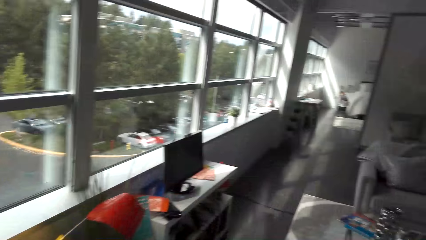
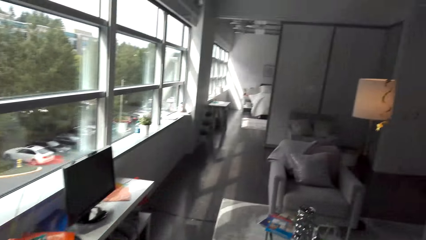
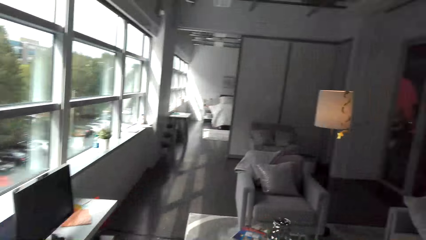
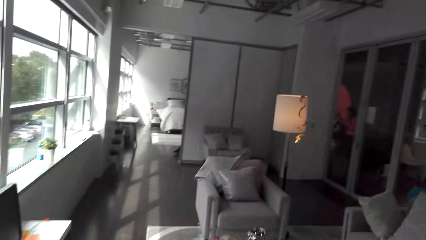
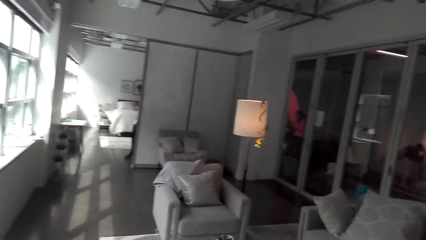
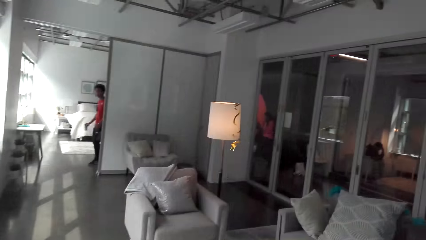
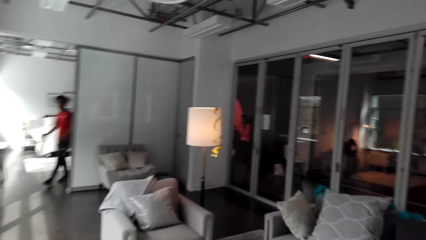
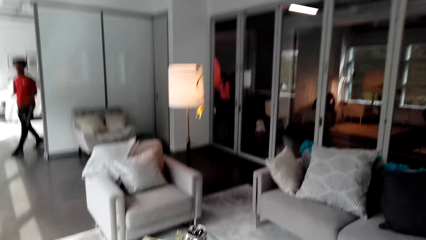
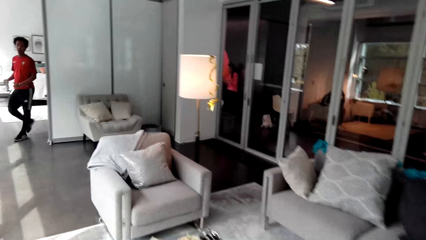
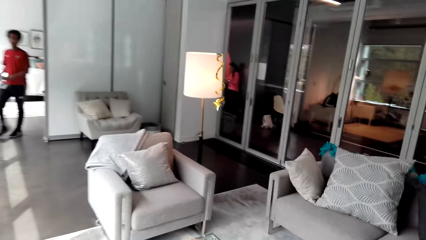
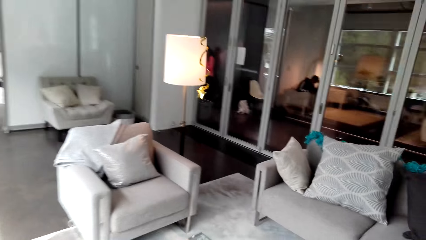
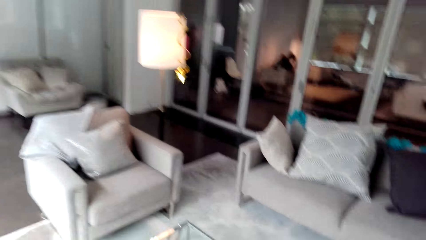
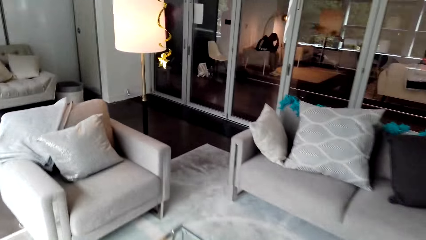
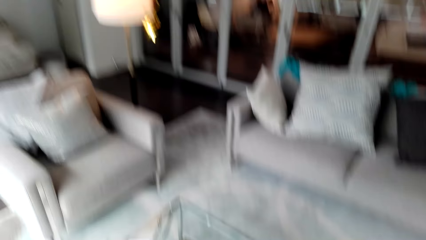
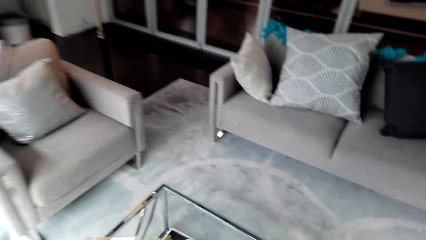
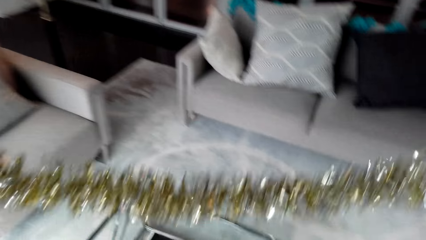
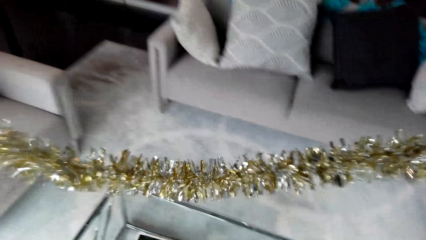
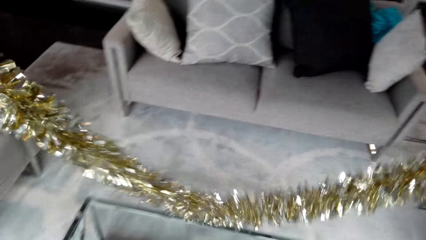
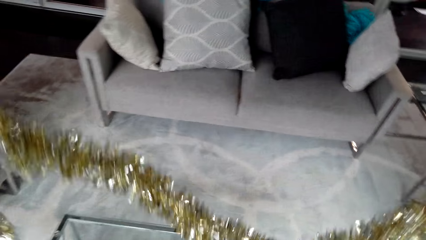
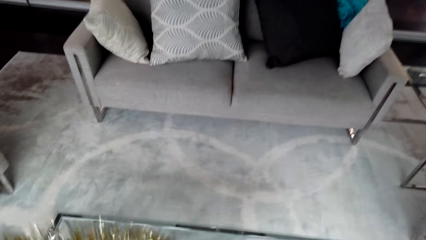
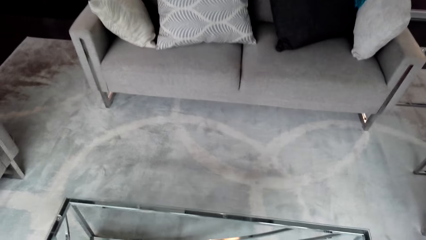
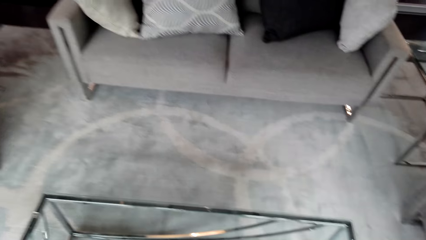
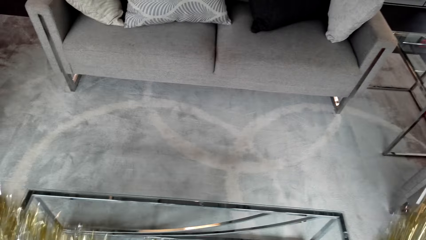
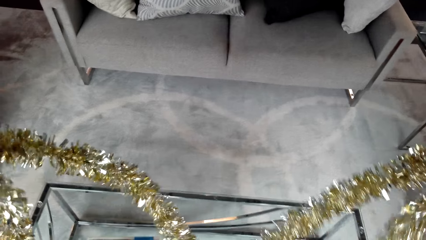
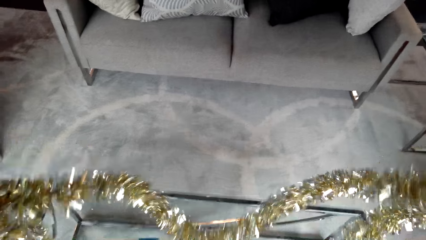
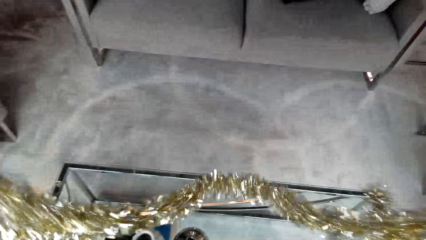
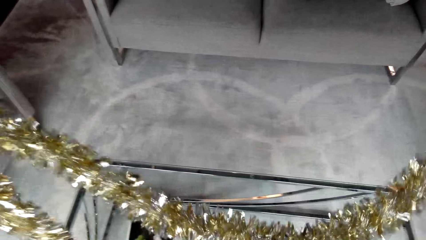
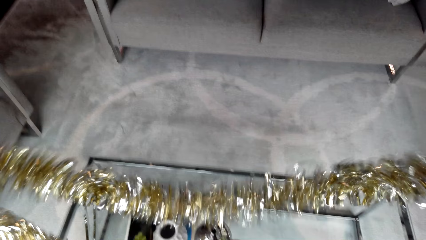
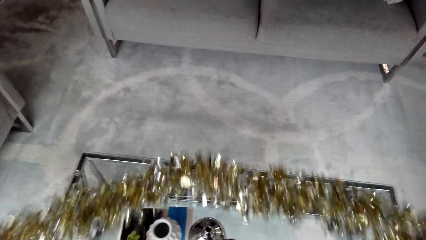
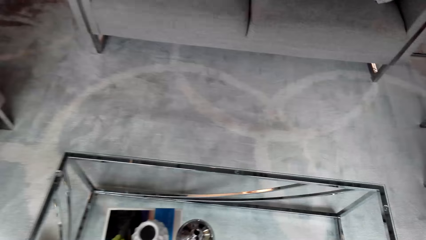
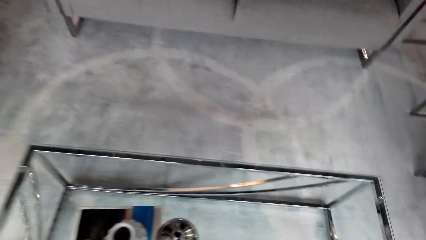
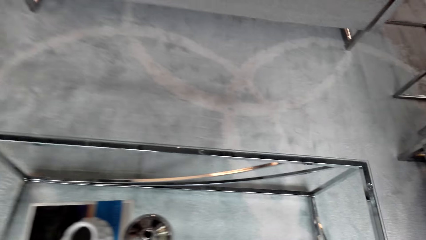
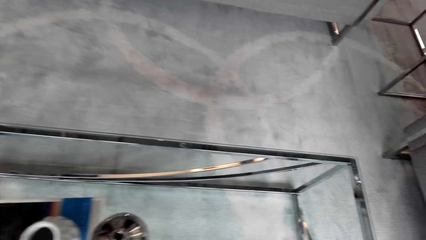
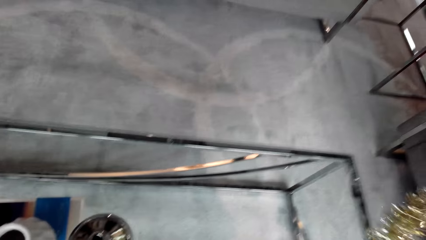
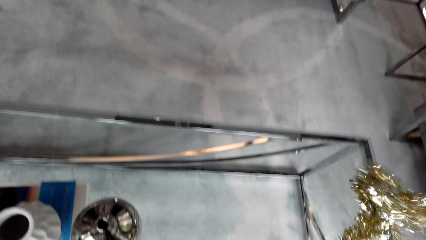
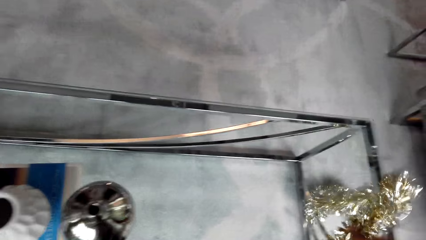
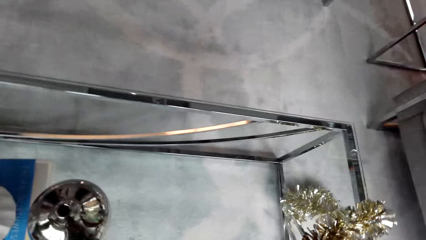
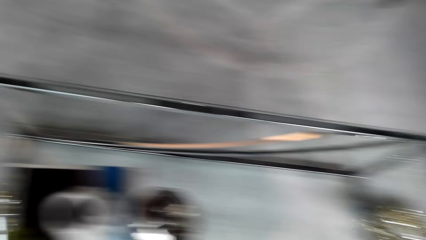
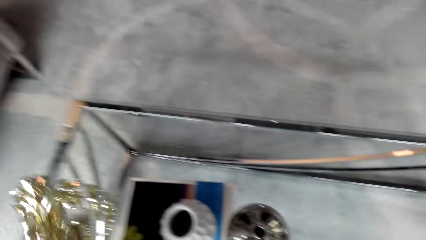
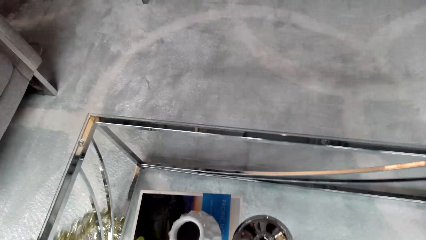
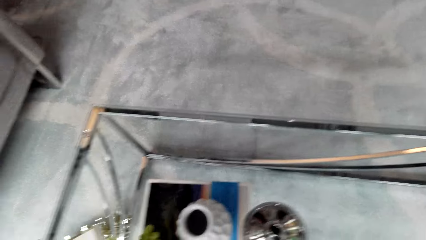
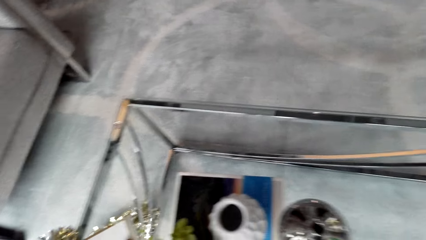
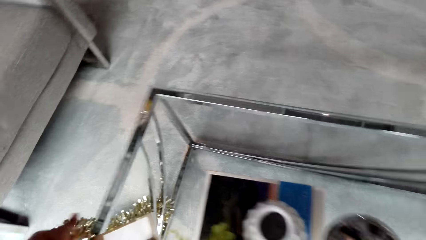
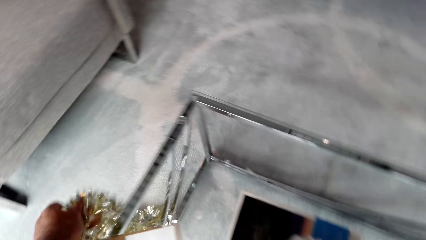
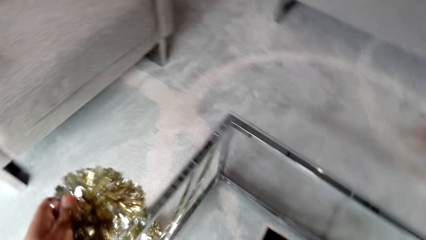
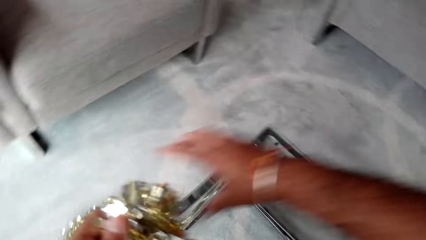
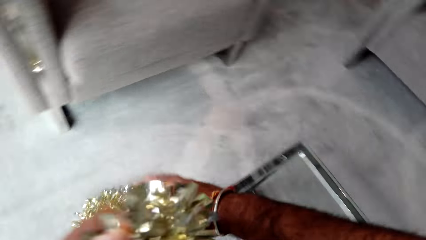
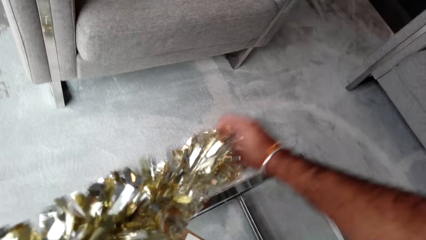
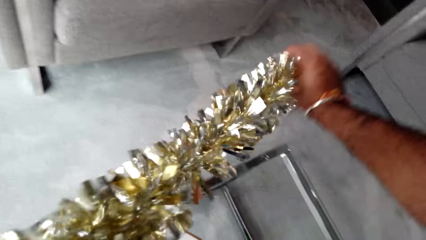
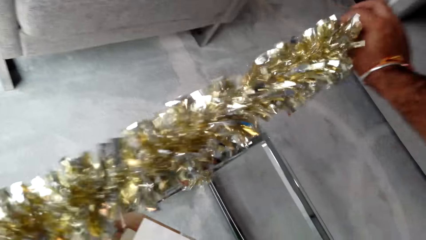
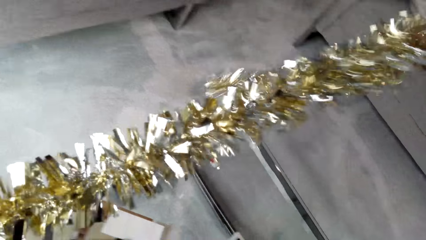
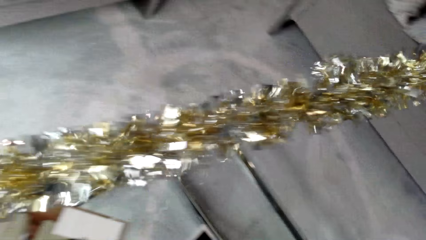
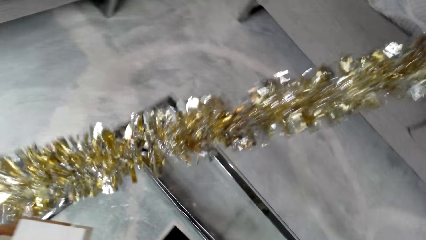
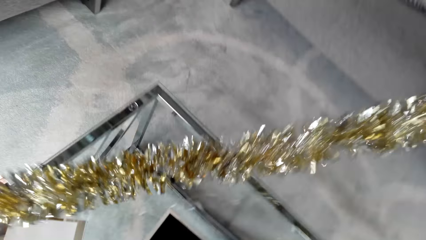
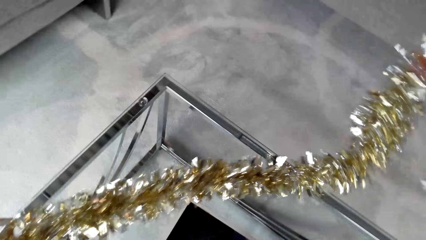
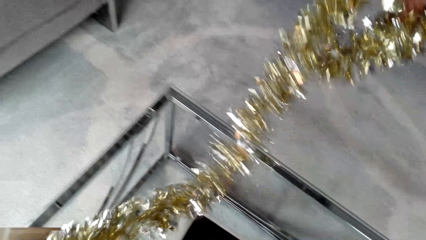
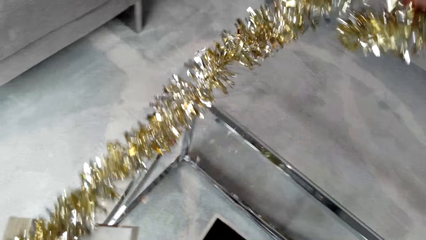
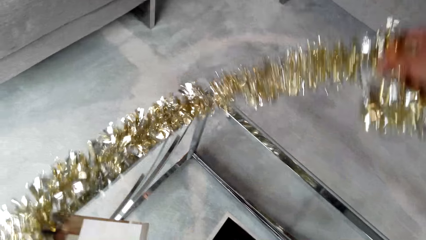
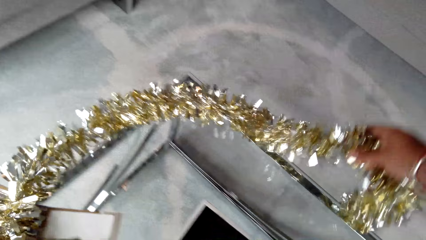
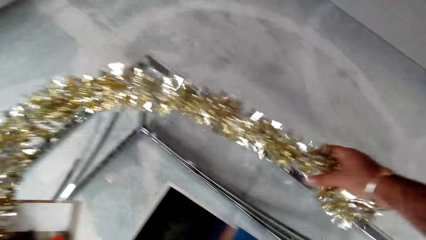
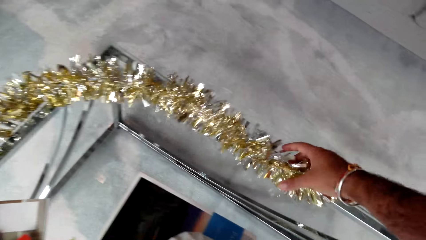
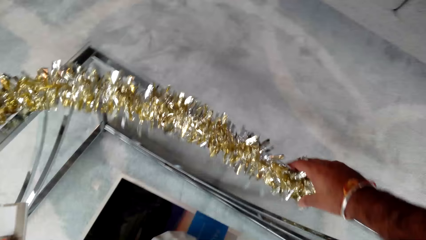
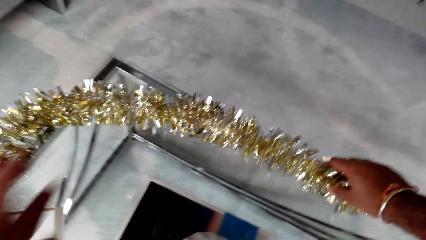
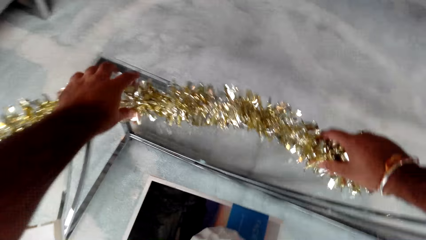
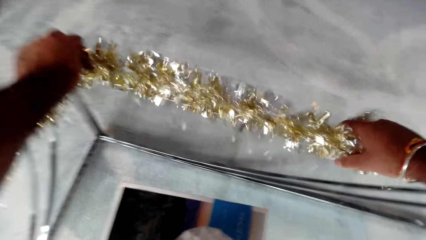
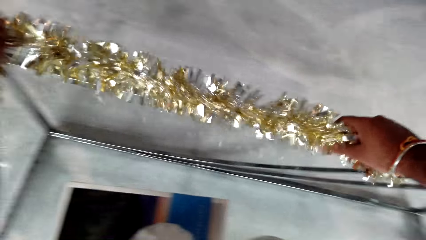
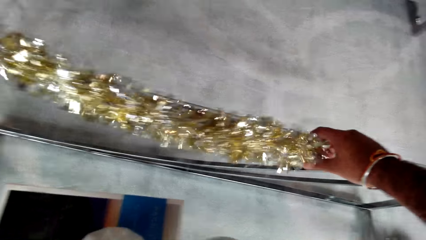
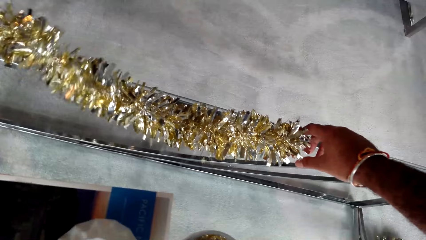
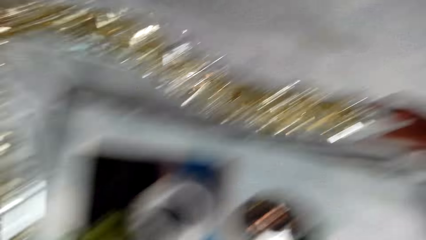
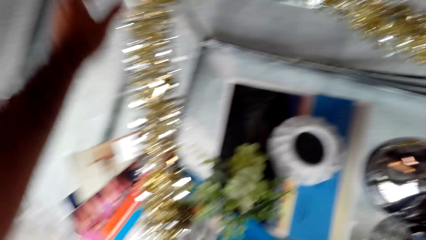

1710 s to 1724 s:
A man walks inside the room. The camera wearer spreads flowers on the table. They put the decoration on the table.

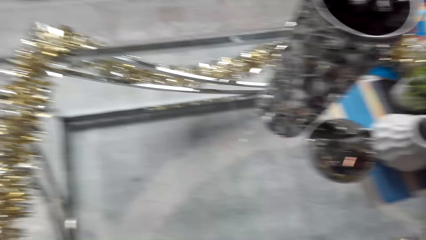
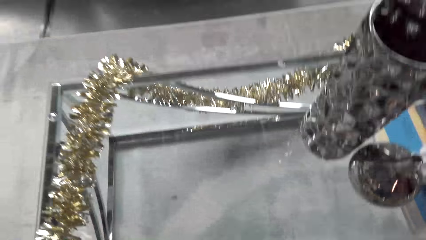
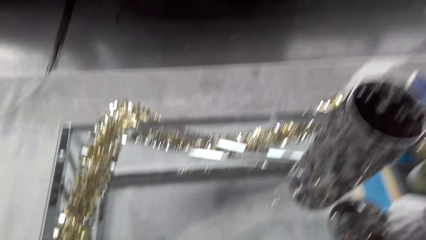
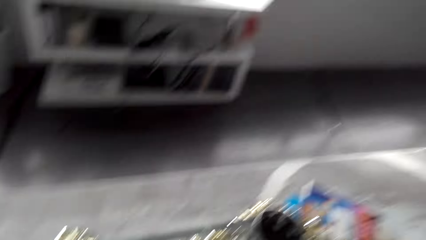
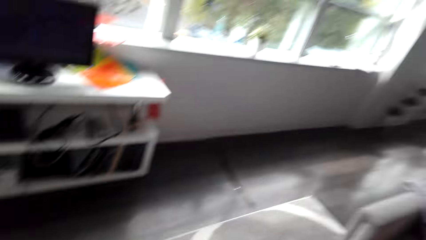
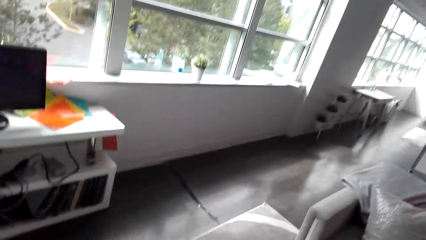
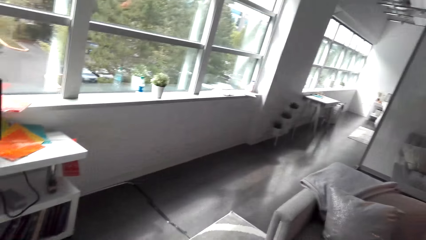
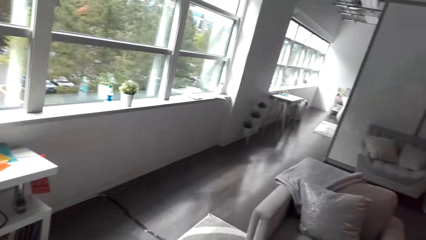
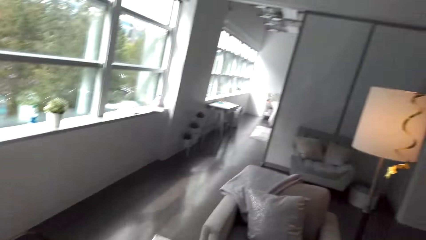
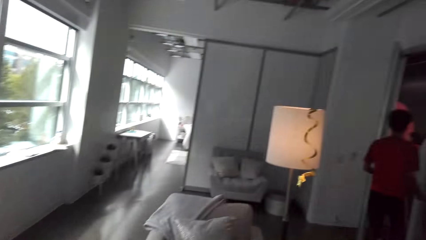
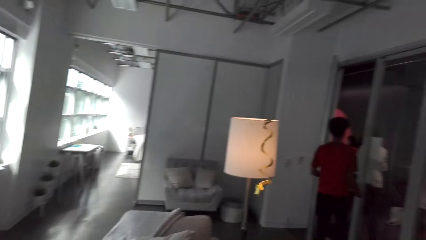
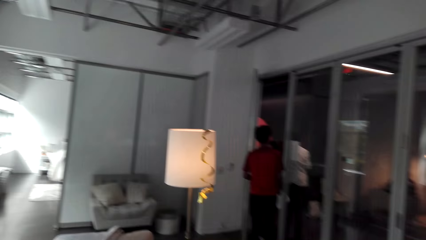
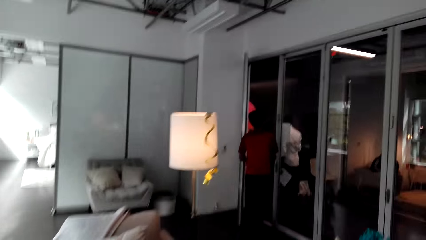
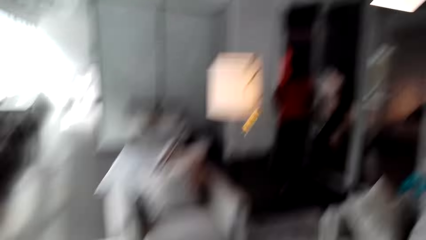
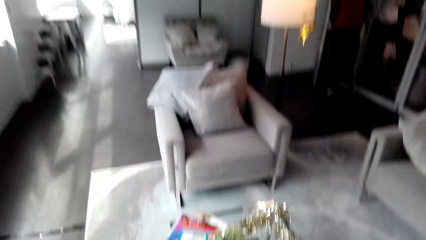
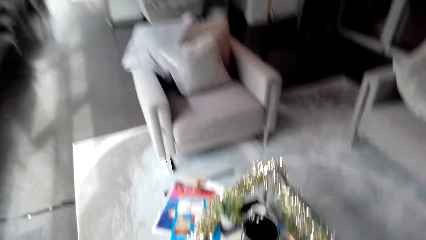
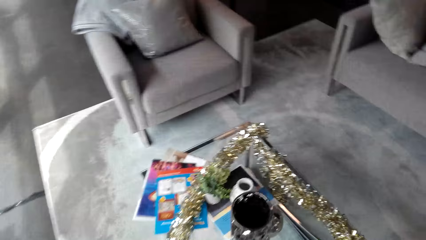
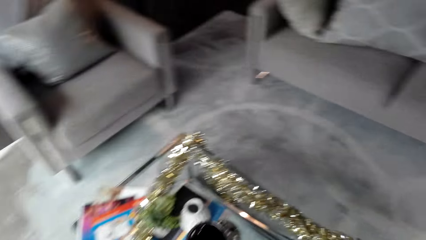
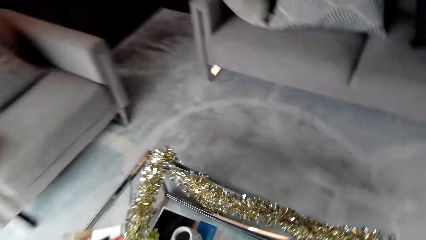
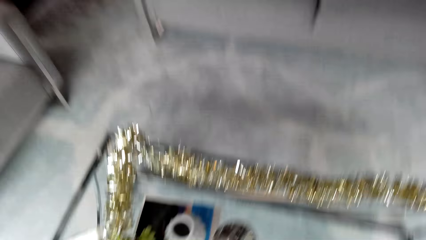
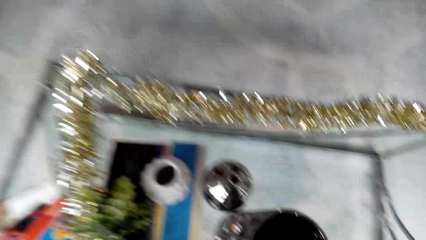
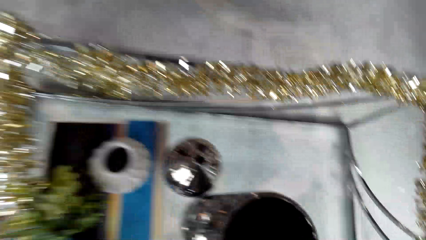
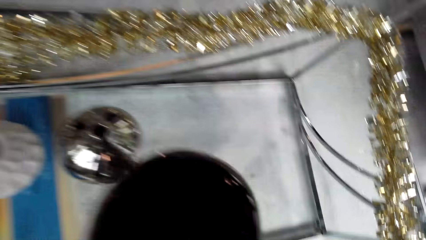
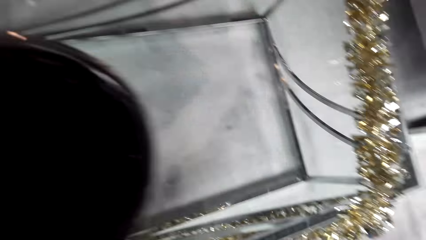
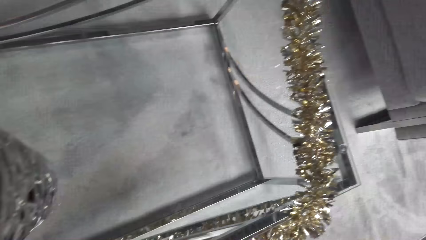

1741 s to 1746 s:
A man stands on the room's transparent wall.
